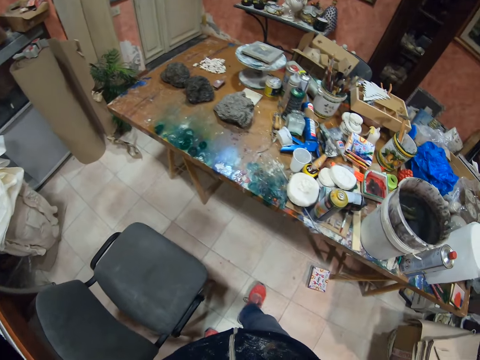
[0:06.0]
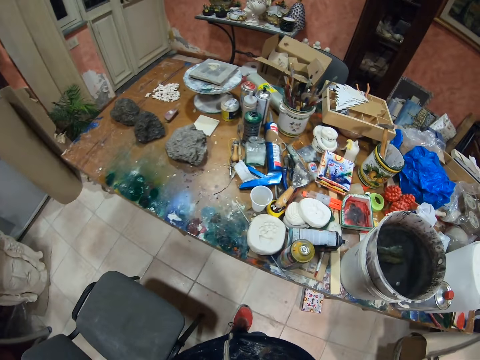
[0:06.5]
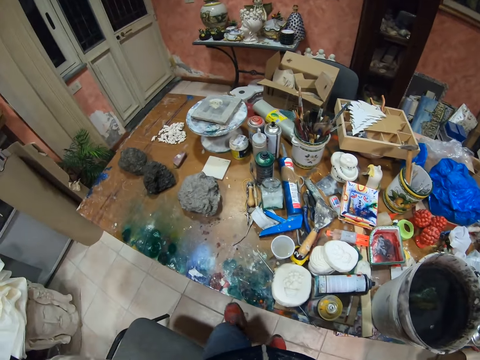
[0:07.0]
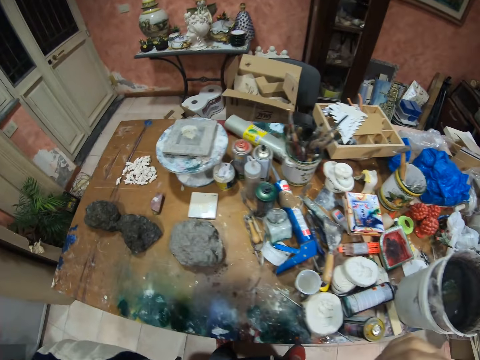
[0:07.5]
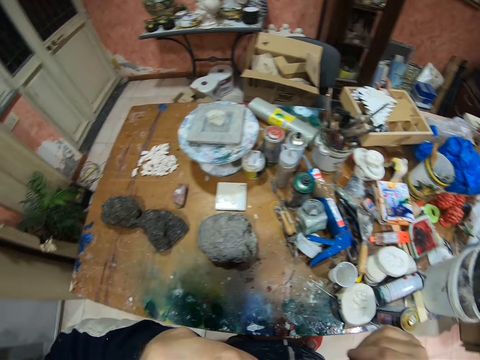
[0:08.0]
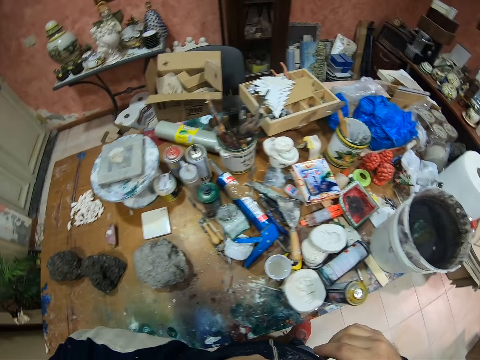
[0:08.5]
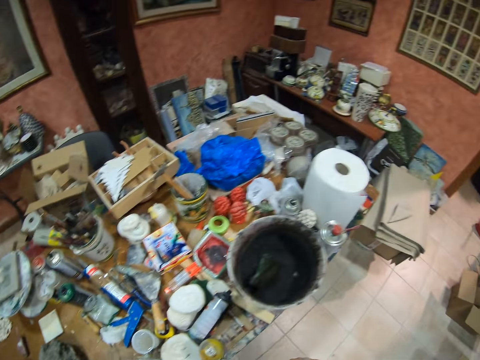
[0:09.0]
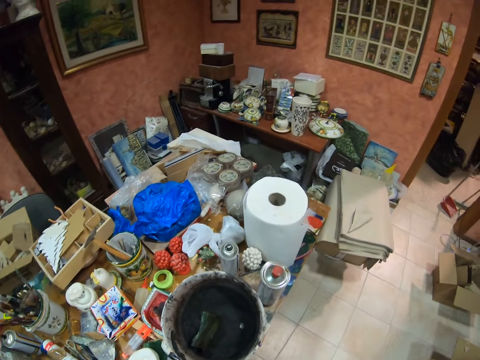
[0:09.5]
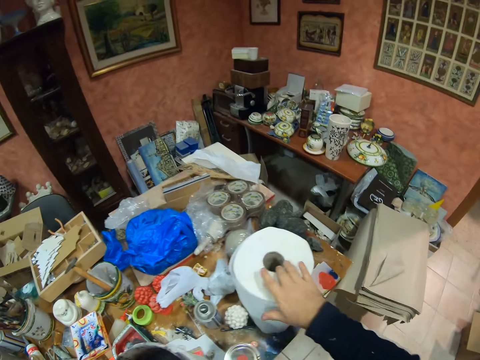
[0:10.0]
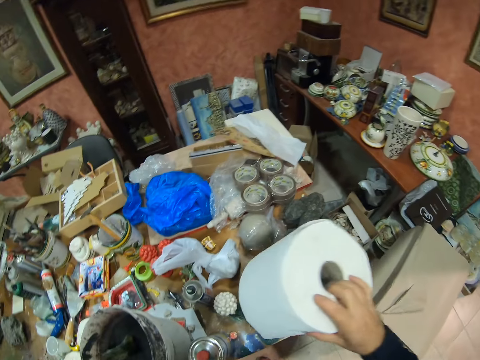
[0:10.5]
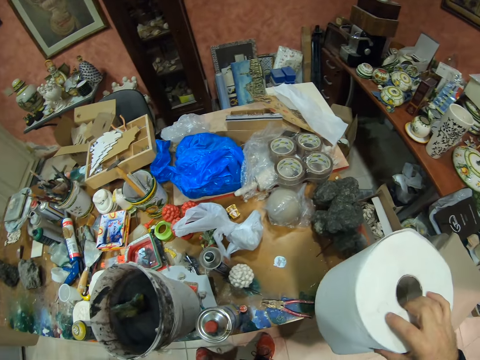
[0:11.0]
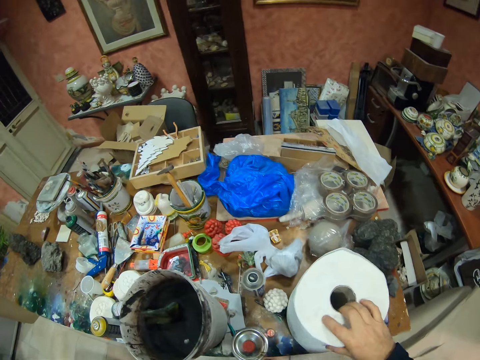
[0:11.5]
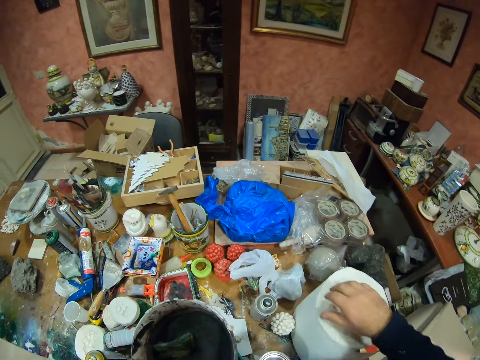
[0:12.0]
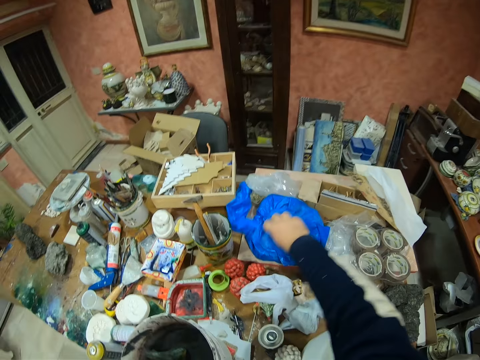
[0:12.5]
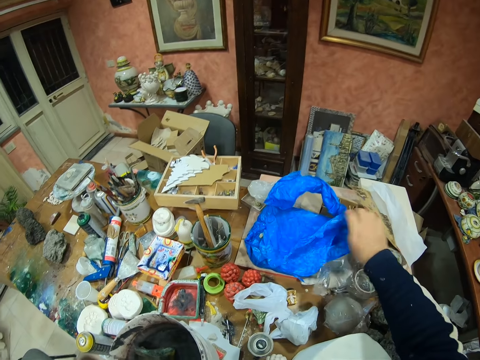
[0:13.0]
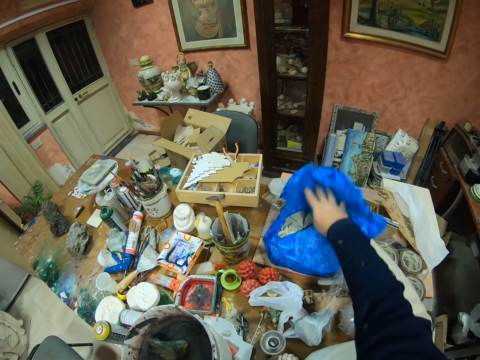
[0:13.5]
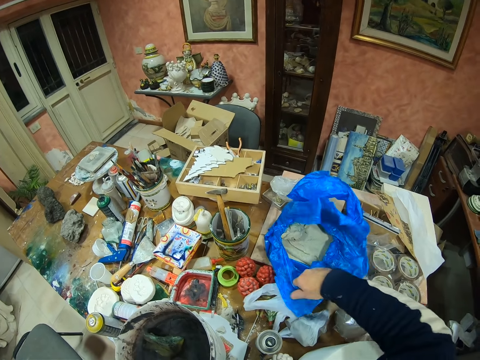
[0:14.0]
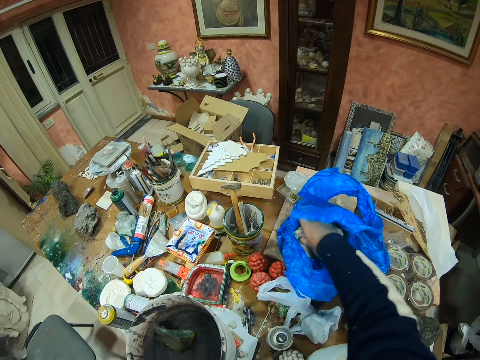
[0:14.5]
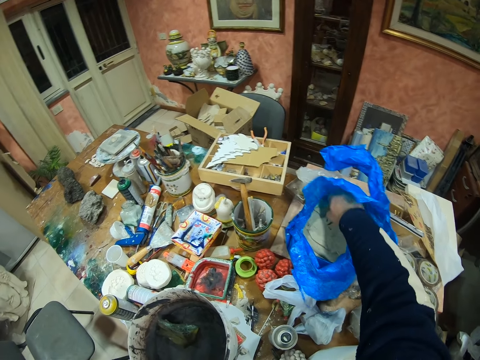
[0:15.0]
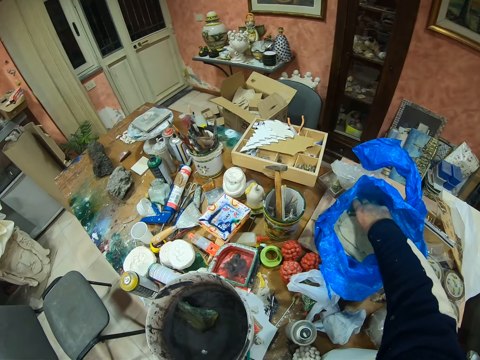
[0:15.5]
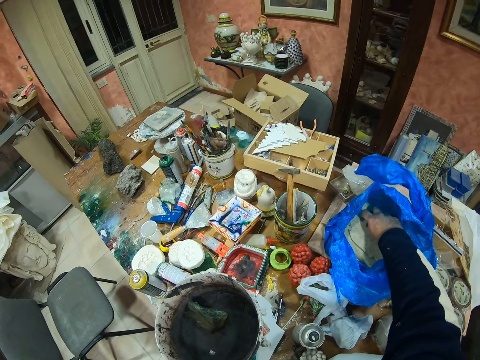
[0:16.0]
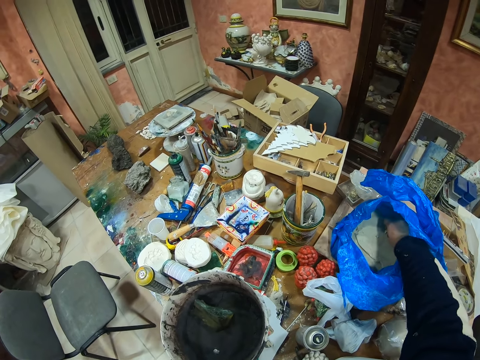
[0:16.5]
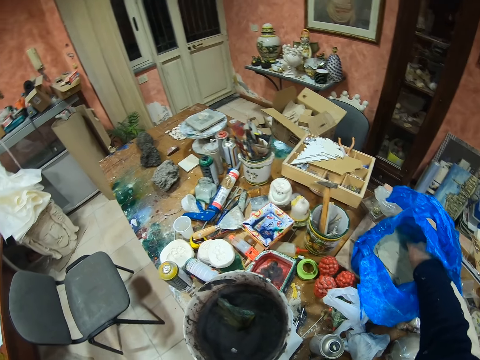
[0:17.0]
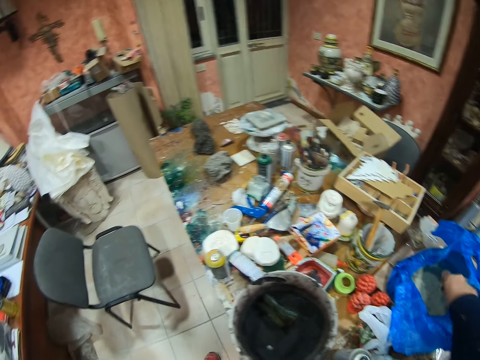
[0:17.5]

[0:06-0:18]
The camera wearer walks. They touch the tissue. They pick the tissue from the table. They place the tissue on the table. They open a polythene bag on the table. They remove clay from the polythene bag.

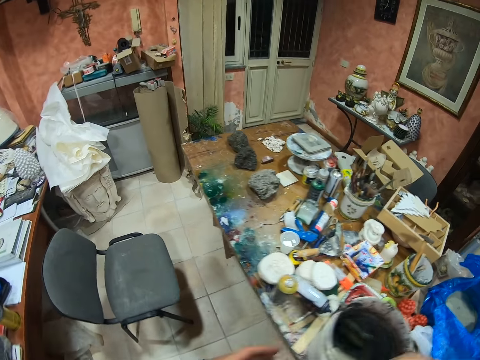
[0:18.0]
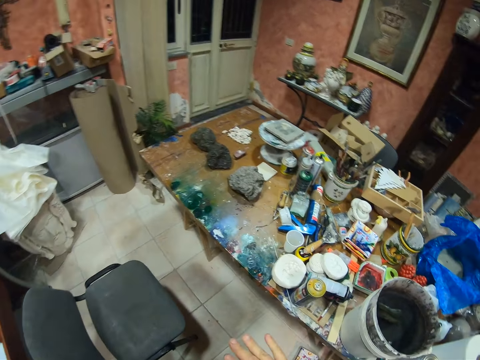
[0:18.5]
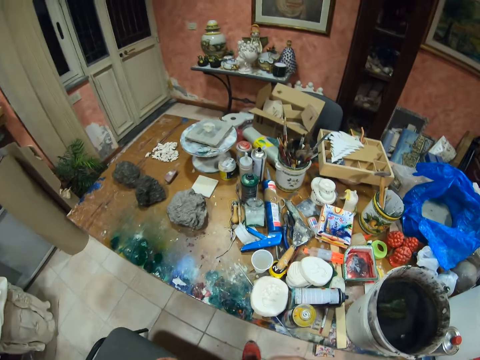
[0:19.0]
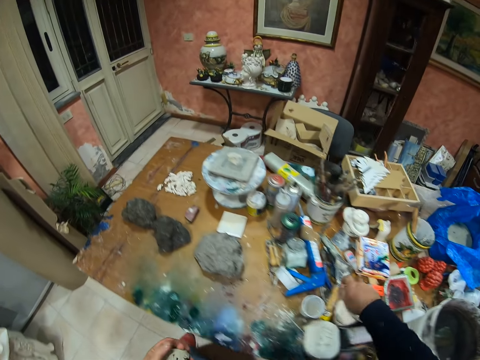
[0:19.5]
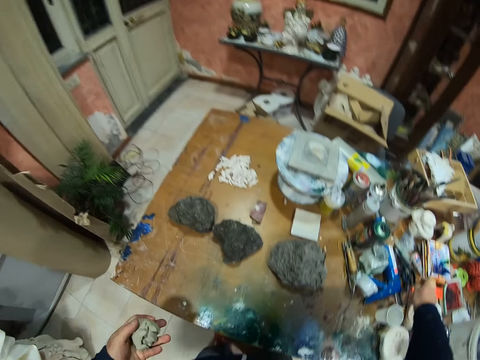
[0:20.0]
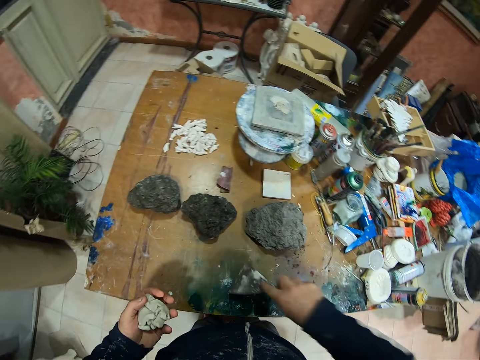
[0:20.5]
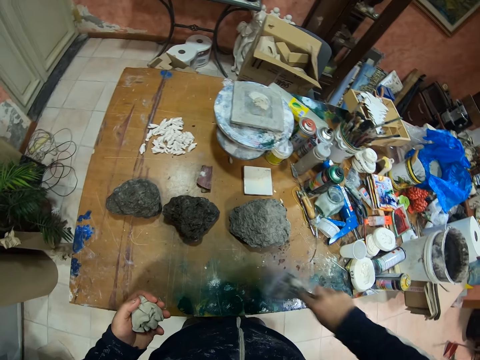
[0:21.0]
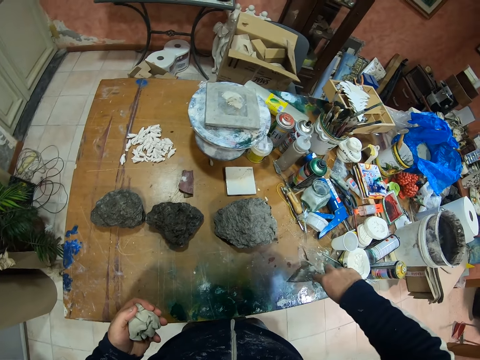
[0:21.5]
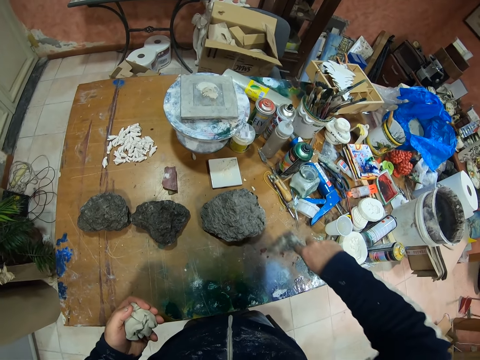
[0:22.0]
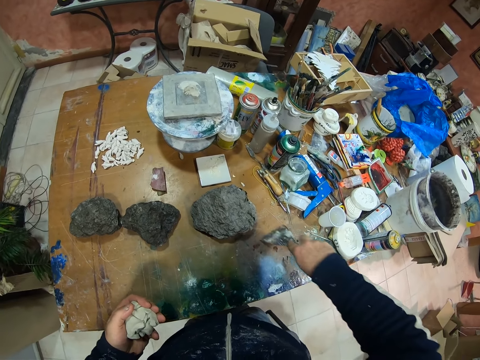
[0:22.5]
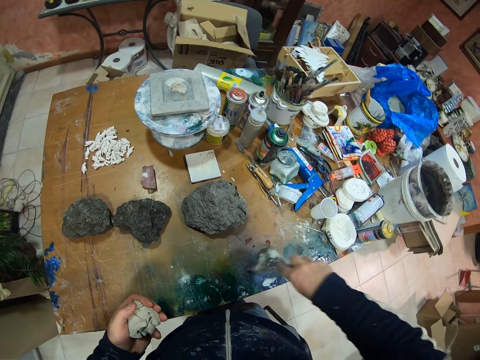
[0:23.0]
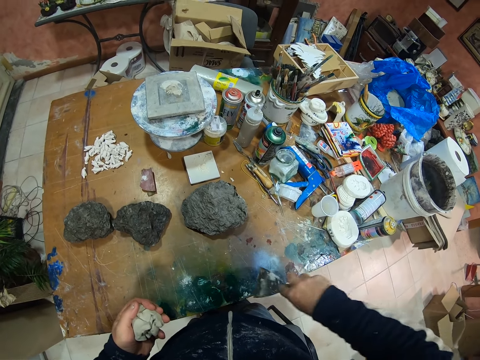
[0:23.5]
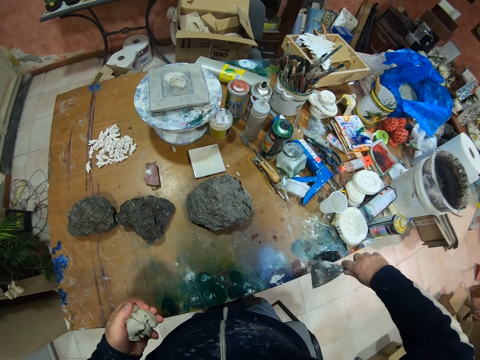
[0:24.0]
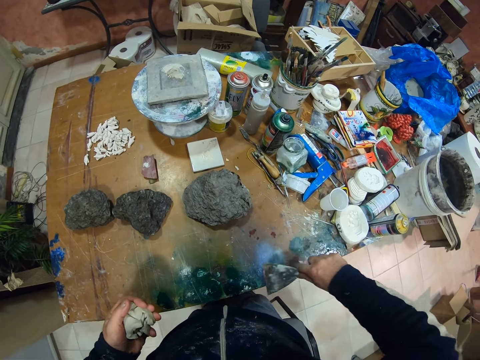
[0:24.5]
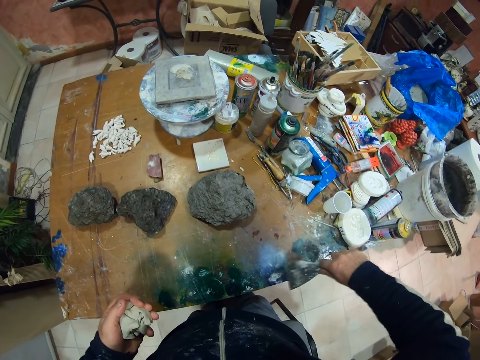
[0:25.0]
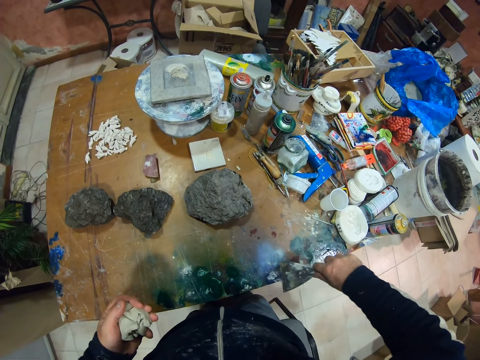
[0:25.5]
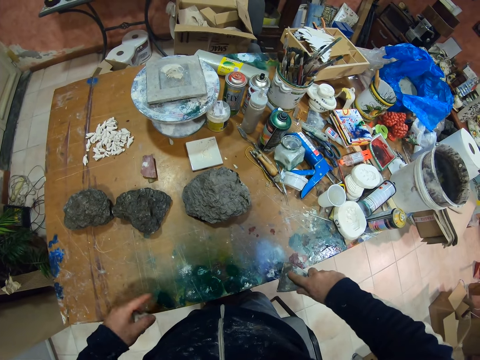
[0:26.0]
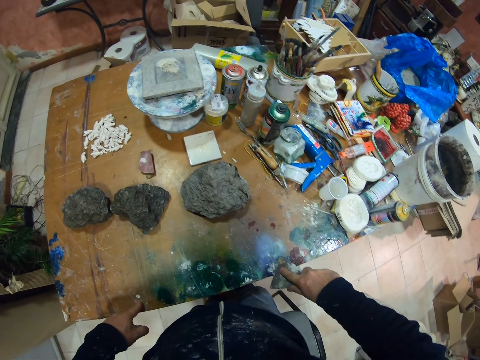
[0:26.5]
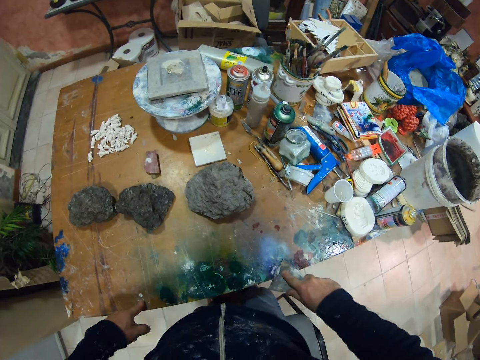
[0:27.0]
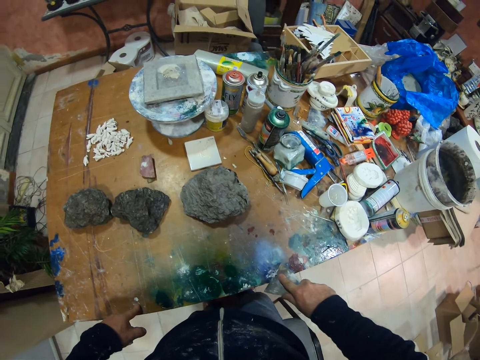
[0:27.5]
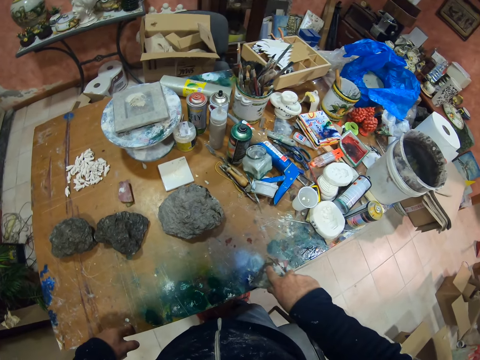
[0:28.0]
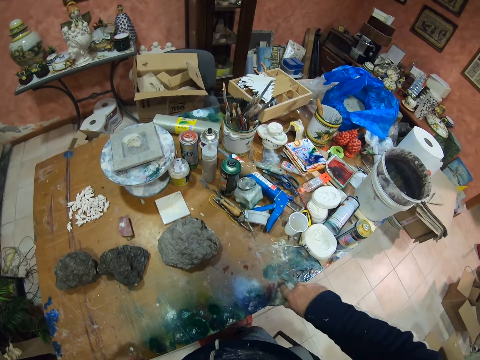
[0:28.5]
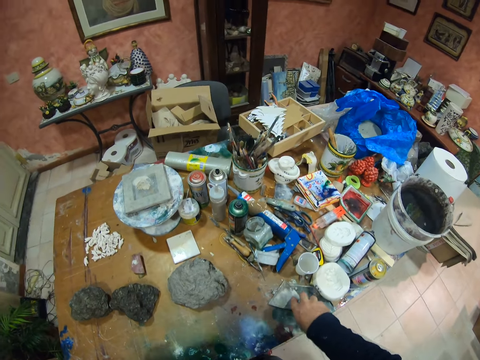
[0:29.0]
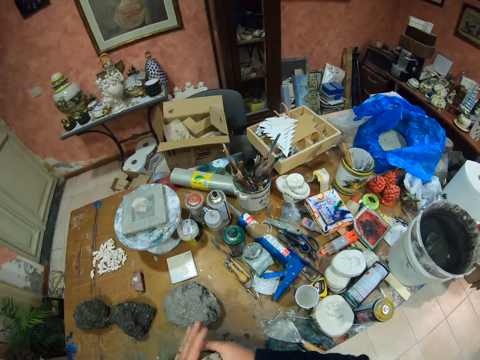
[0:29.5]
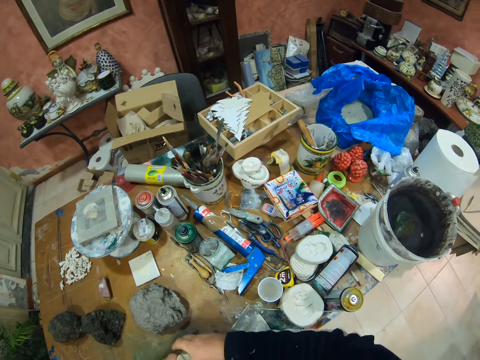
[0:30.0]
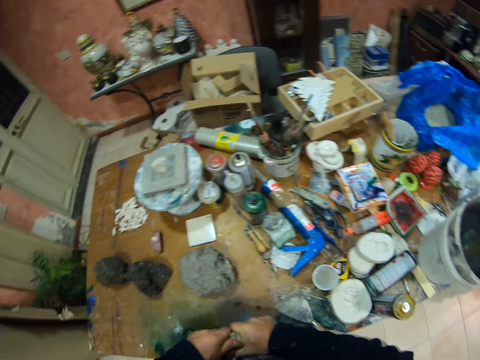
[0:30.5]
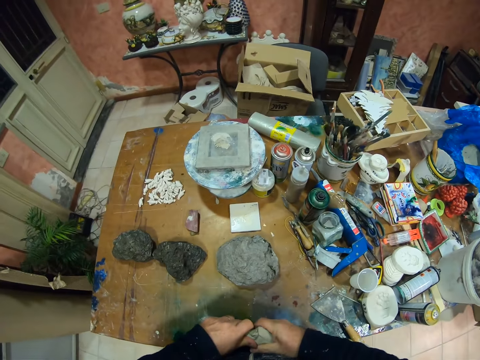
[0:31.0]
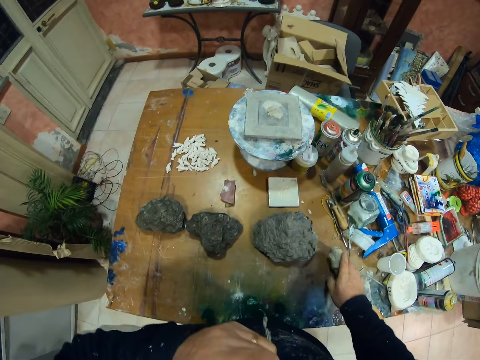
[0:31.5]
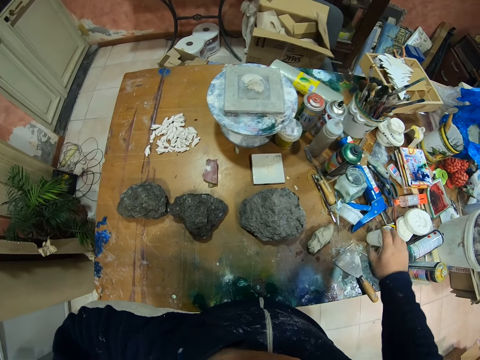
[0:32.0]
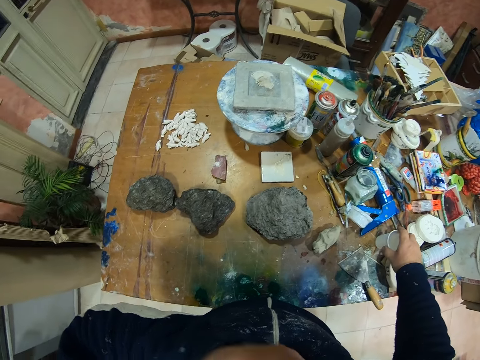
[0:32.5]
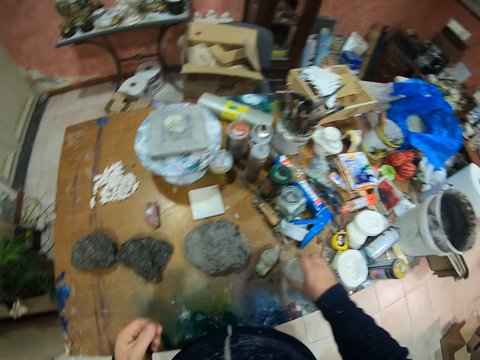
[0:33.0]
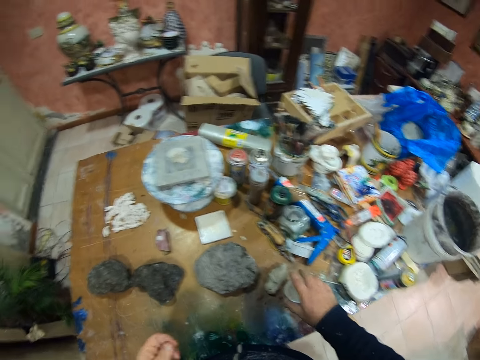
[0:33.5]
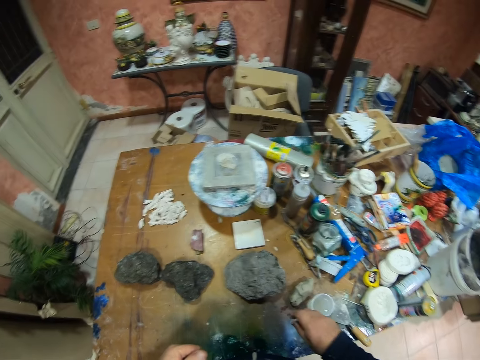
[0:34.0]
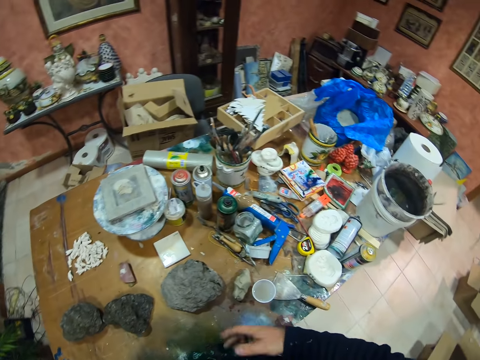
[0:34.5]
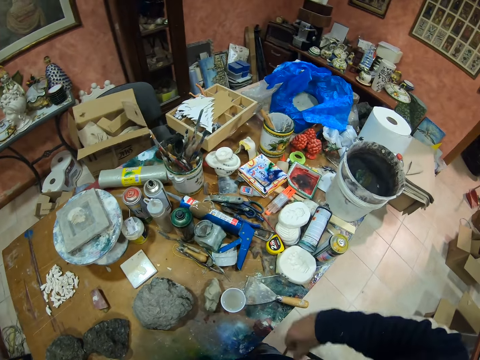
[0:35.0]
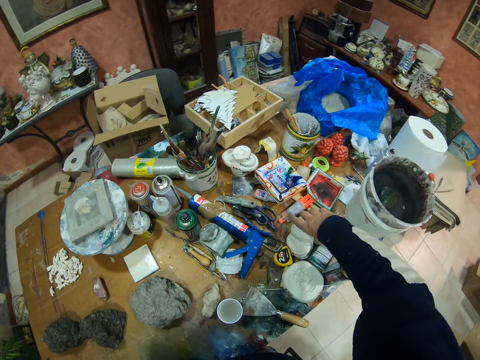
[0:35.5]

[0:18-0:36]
The camera wearer walks. They pick metal from the table and clear the table with the metal. They place the metal on the table. They place the clay on the table. They move the disposable cup on the table.
